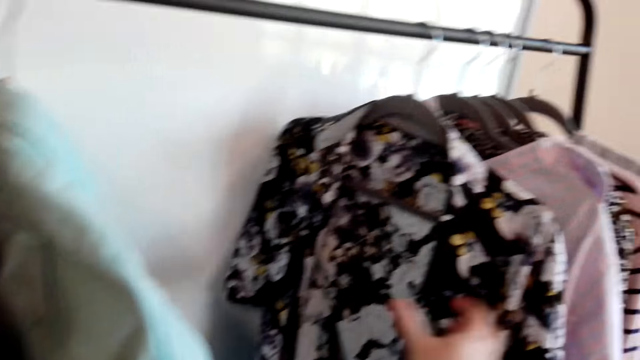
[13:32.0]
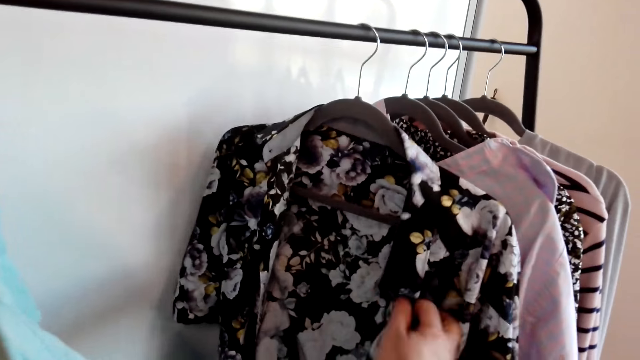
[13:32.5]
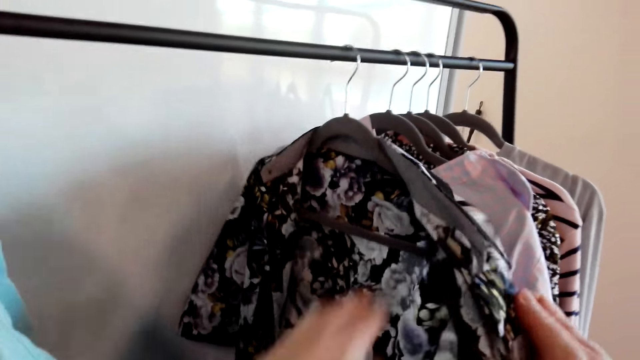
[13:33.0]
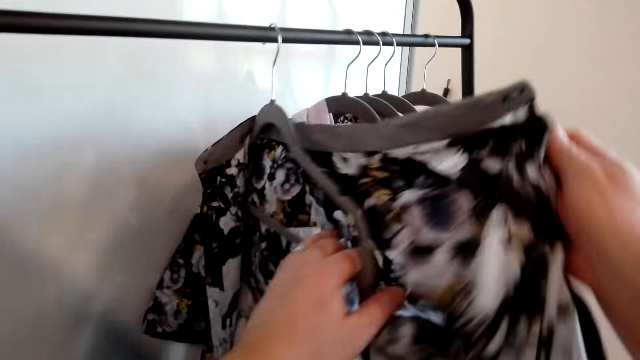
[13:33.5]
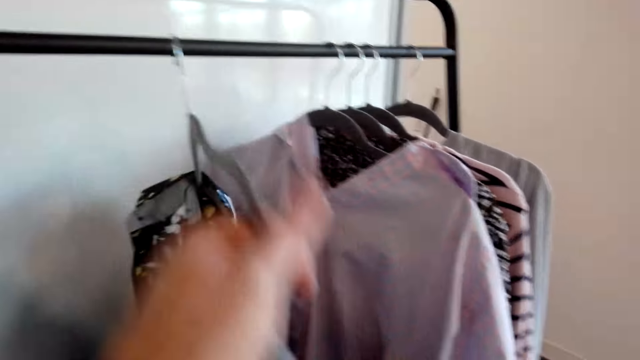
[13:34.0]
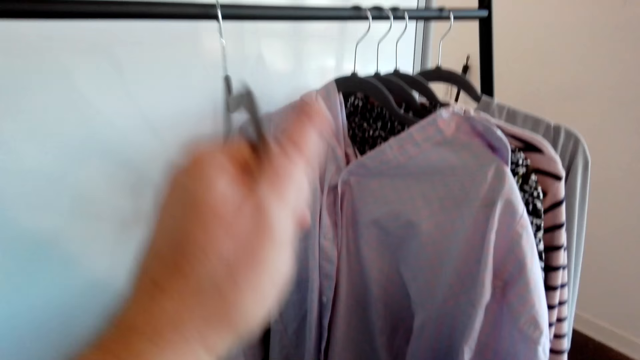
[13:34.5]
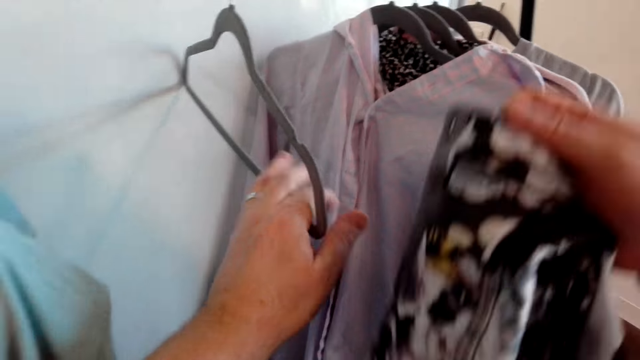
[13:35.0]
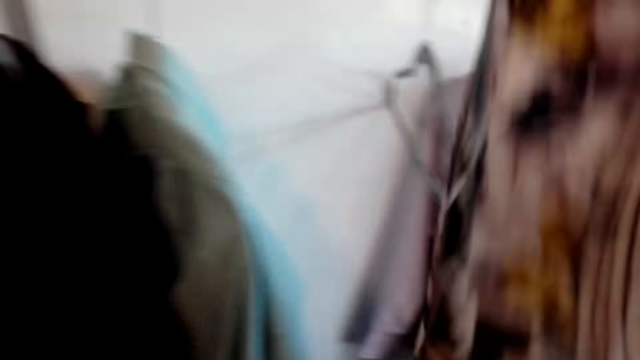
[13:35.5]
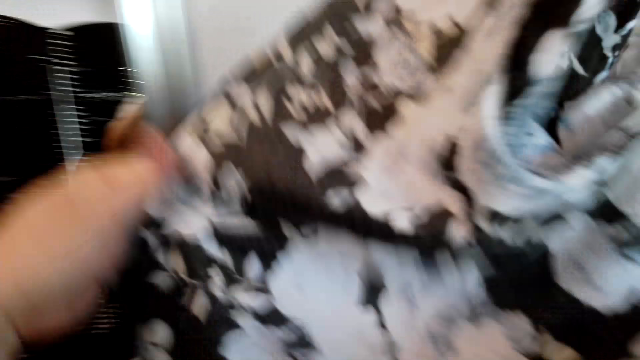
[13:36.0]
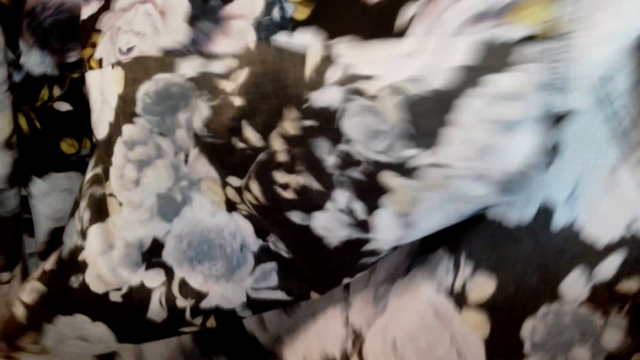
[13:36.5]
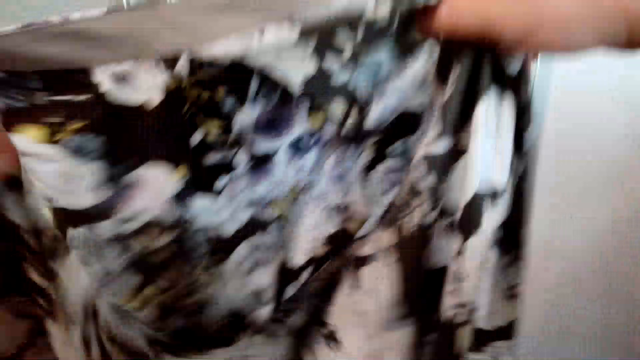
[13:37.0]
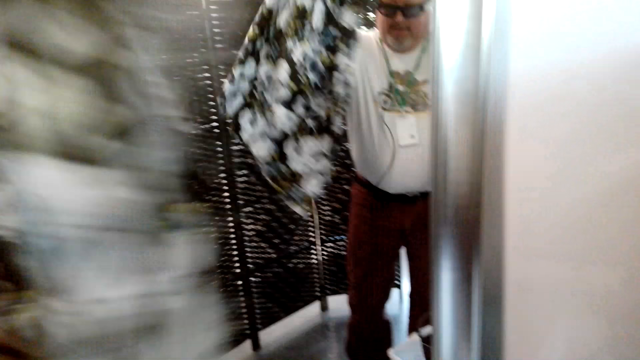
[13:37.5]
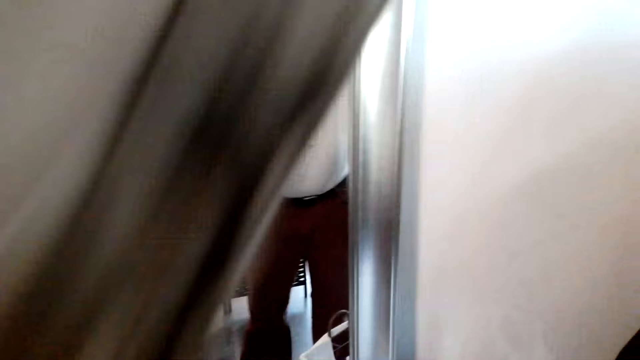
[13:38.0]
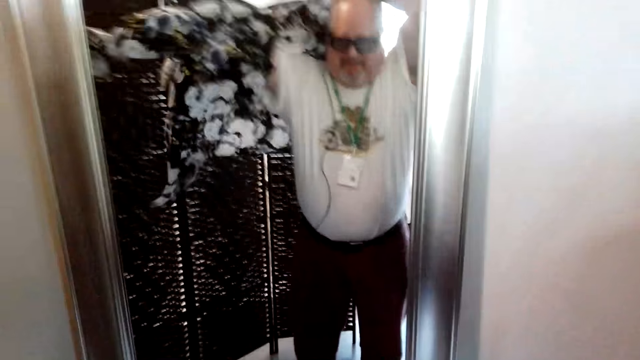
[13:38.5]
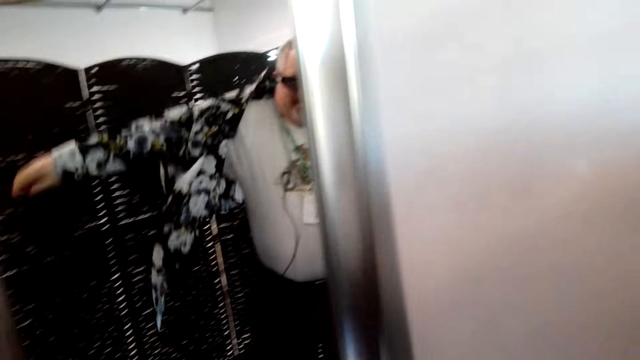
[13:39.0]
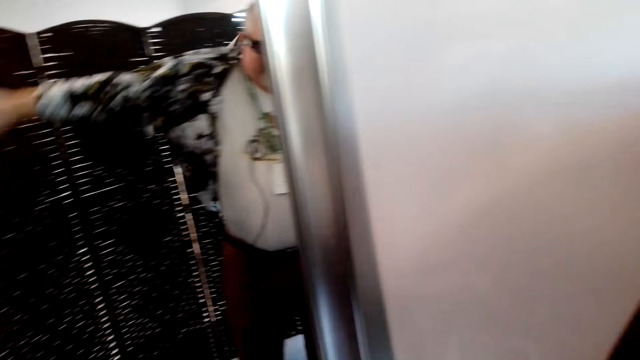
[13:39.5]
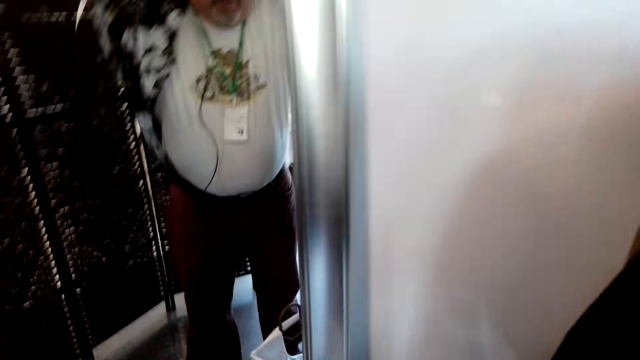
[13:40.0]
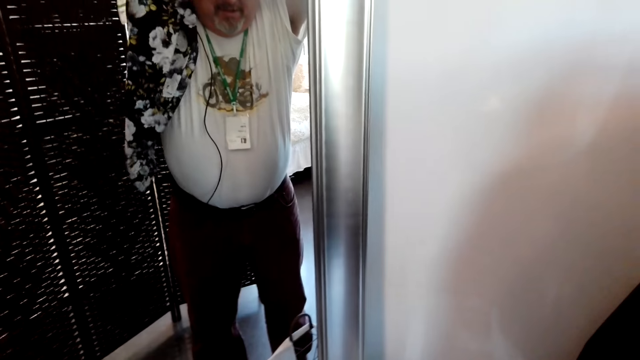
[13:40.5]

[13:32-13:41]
The camera wearer removes the shirt from the hanger. They check the shirt and put on the shirt.

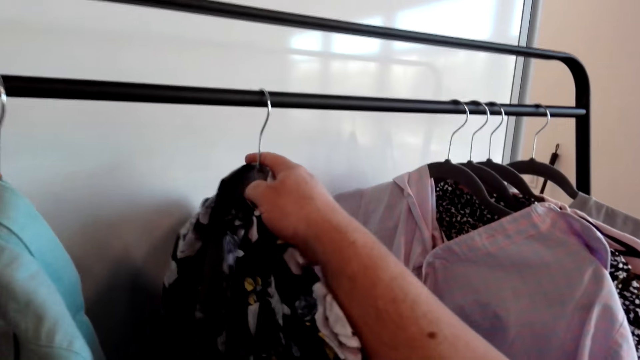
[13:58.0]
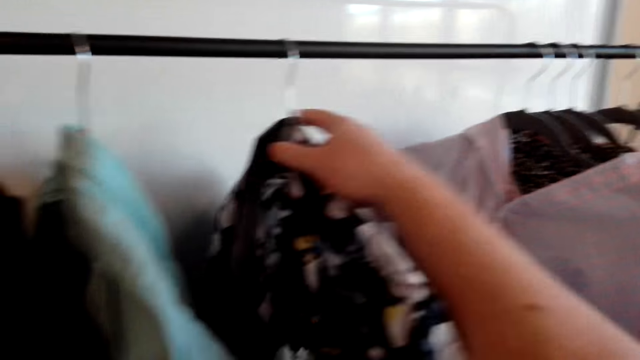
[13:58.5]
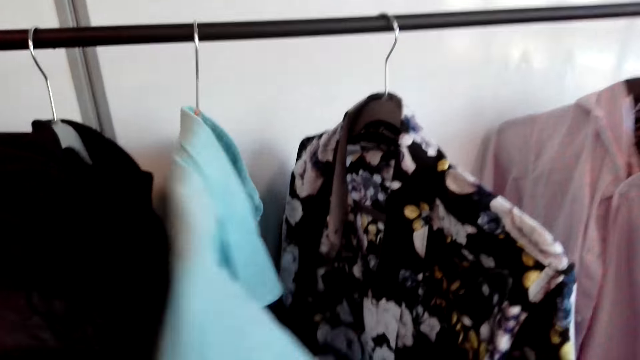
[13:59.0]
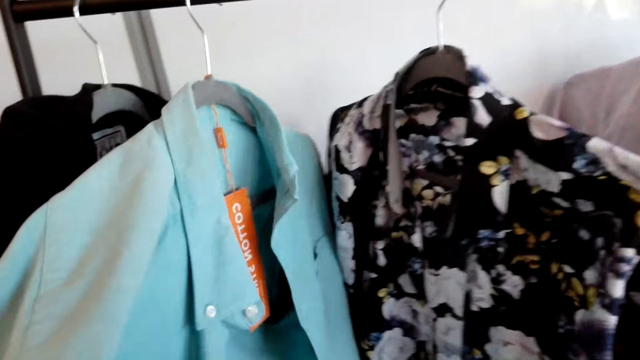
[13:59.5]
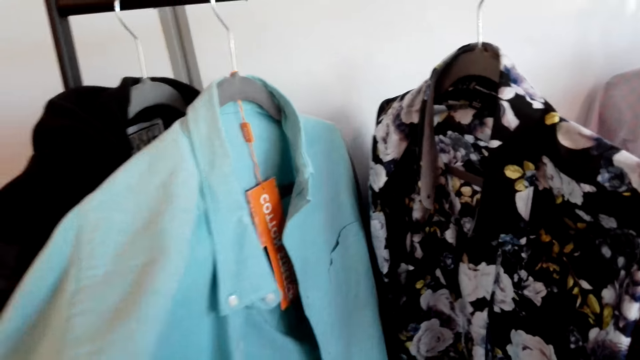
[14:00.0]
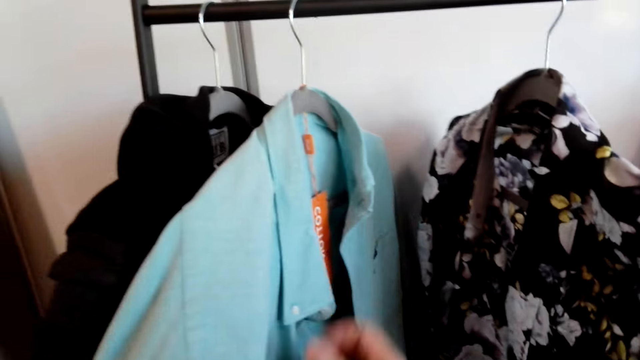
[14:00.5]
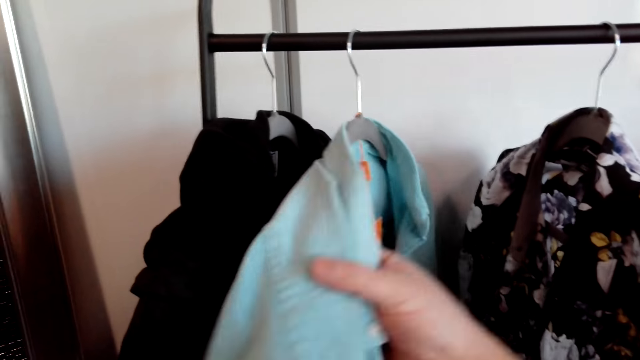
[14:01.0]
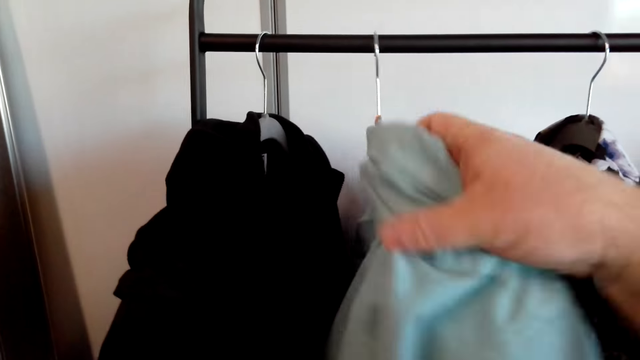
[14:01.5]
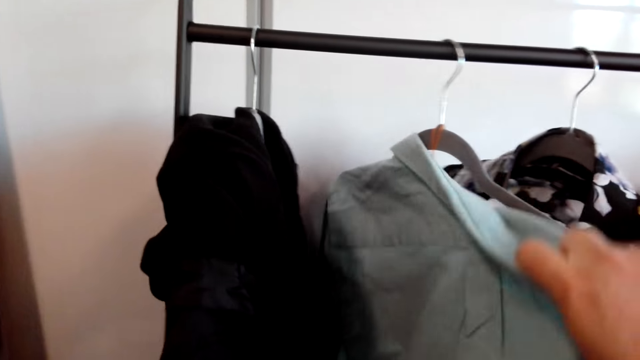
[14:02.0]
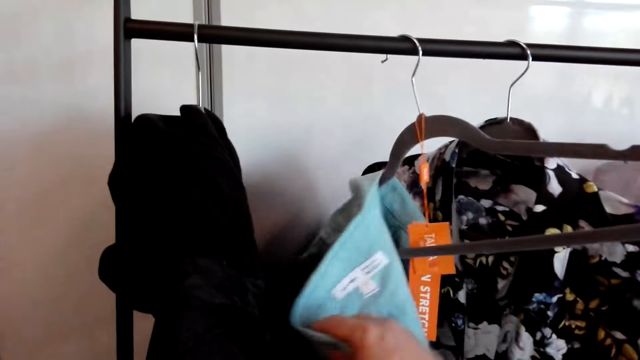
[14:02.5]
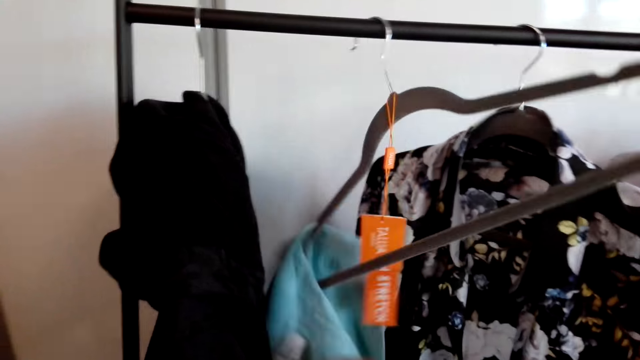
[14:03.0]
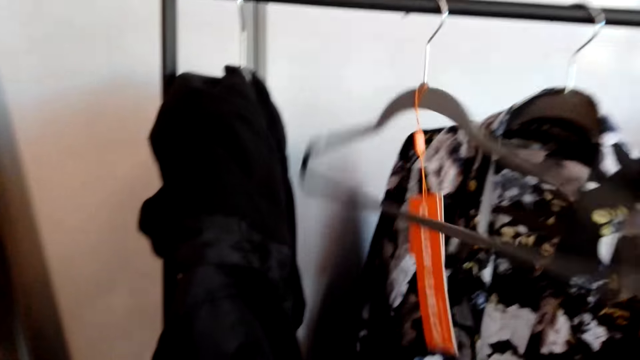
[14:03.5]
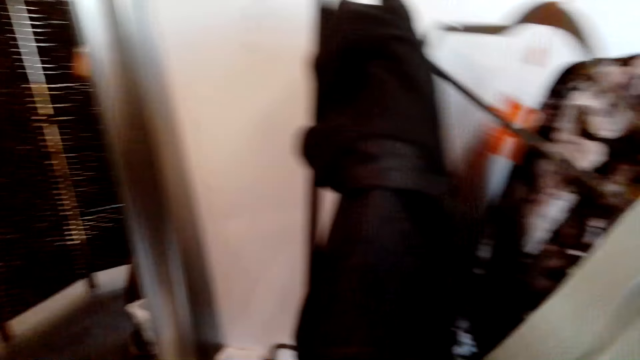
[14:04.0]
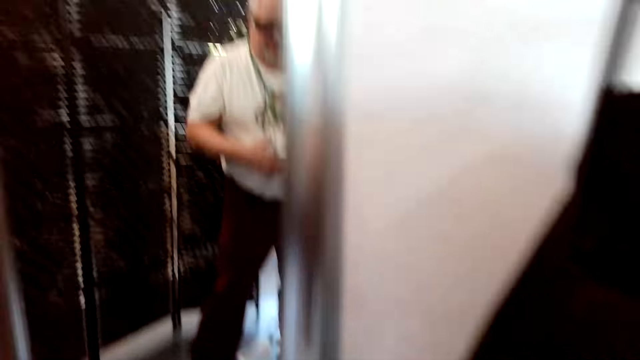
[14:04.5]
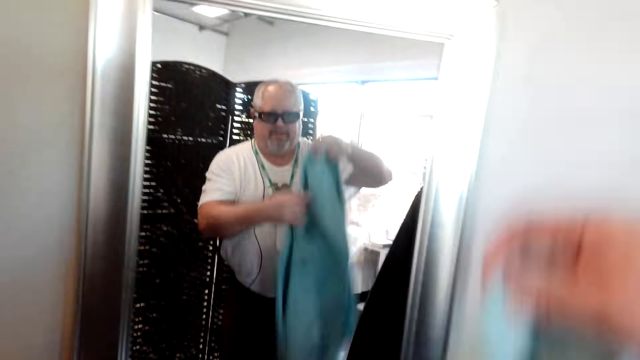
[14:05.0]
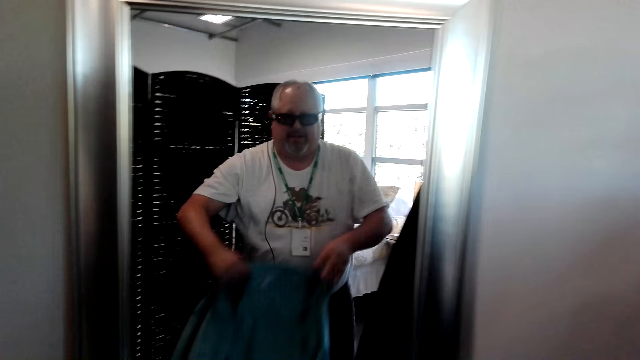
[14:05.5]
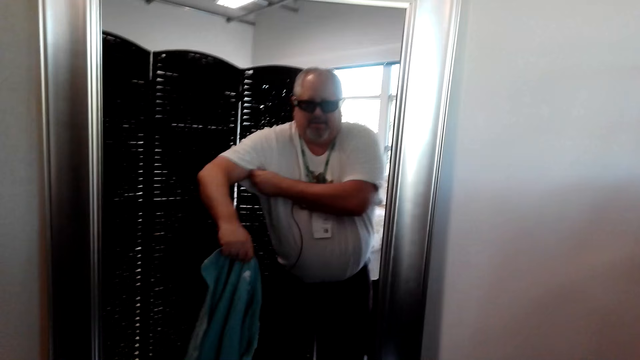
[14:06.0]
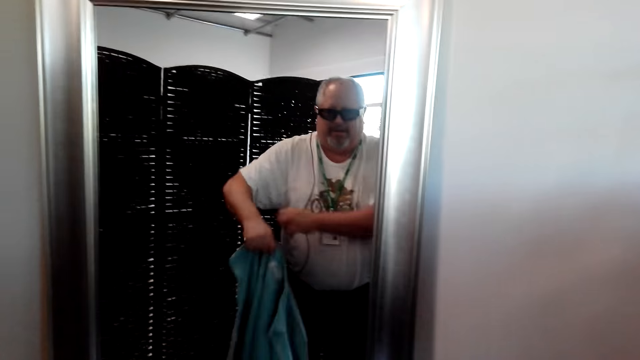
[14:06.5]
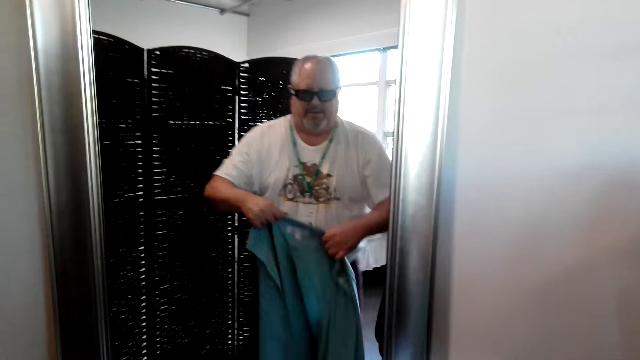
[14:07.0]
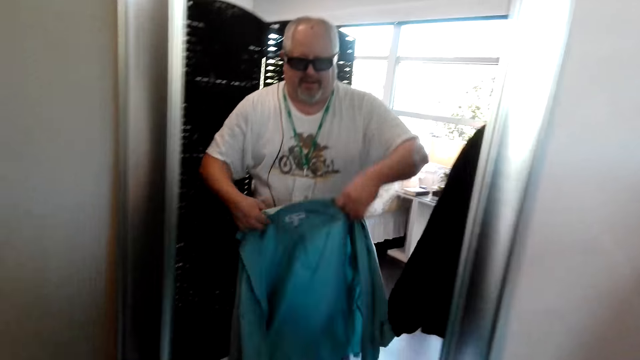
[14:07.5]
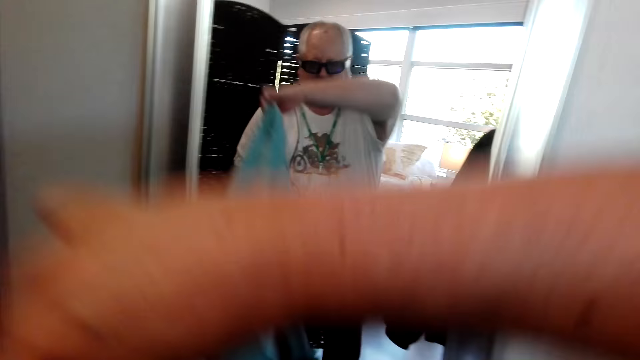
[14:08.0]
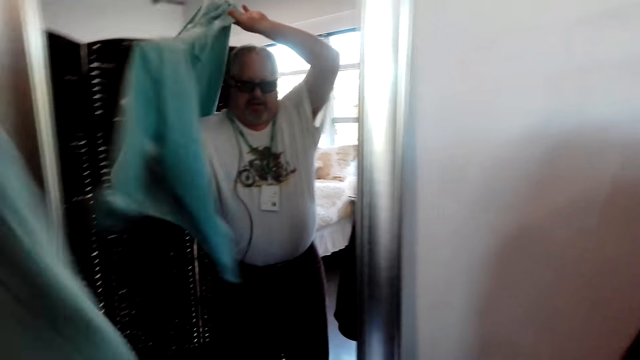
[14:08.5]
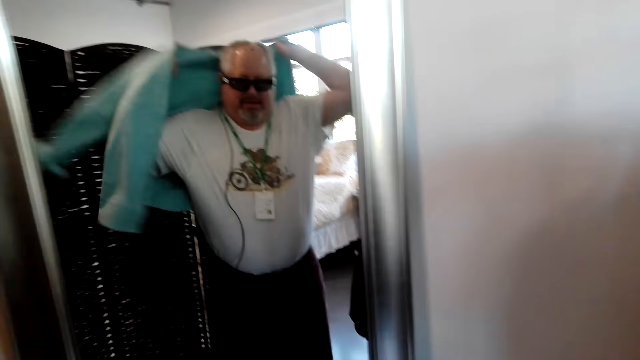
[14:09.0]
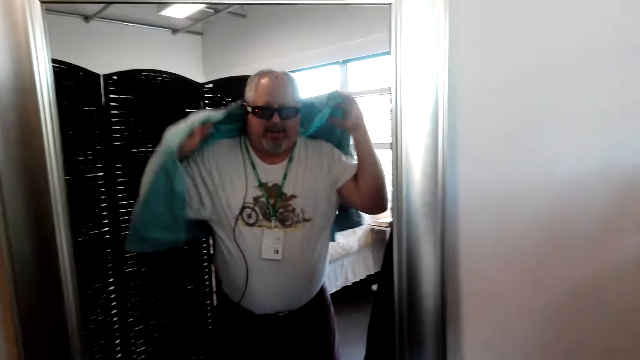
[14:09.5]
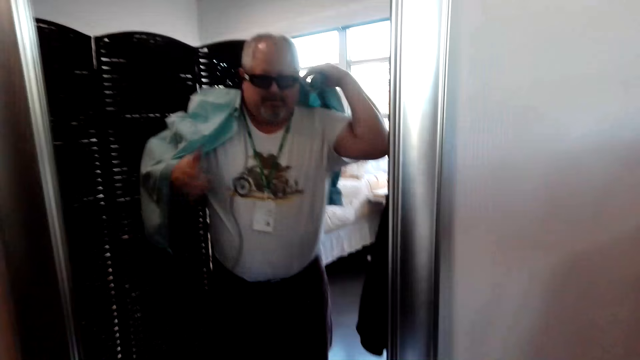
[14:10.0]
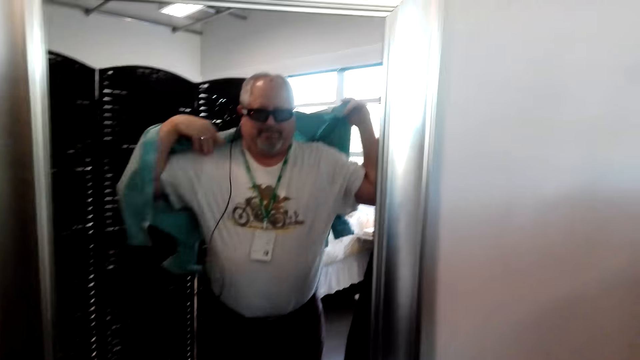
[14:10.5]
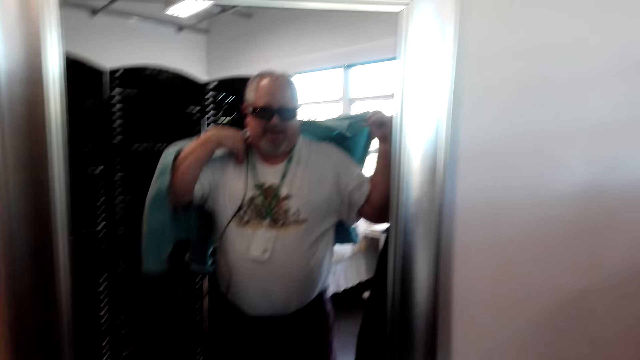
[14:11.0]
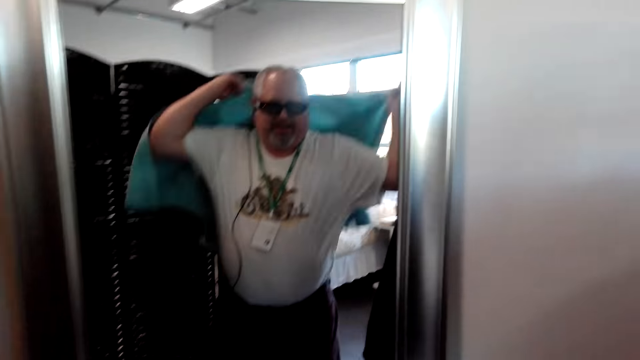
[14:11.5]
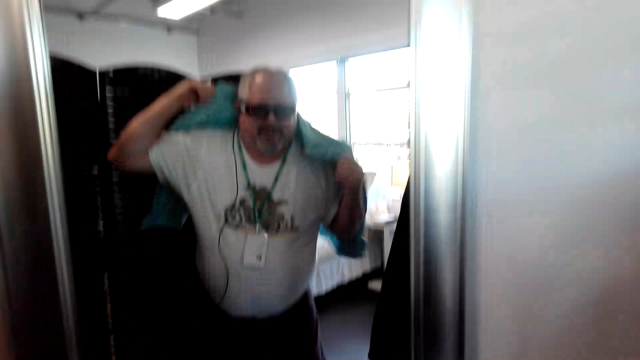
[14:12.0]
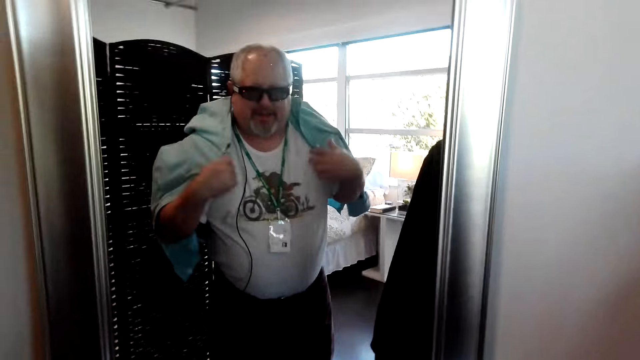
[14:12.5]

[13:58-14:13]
The camera wearer hangs the hanger. They hang the cloth. They check the cloth. They remove the cloth from the hanger. They check out the cloth. They fix the top. They try the cloth on.
